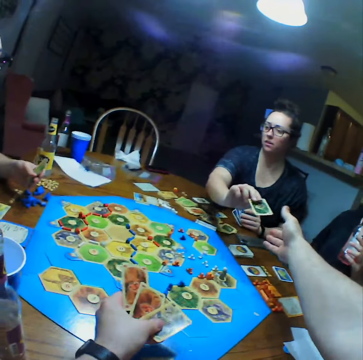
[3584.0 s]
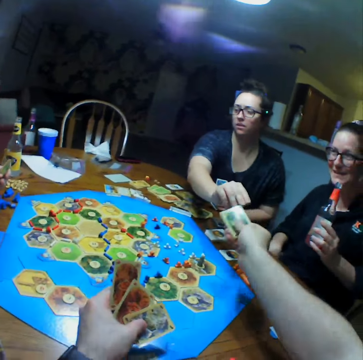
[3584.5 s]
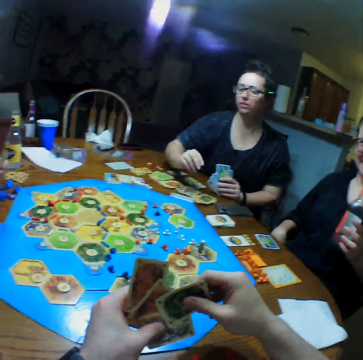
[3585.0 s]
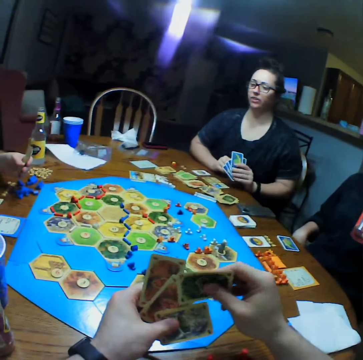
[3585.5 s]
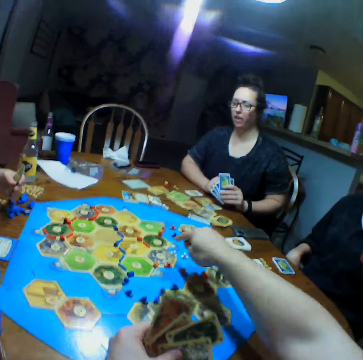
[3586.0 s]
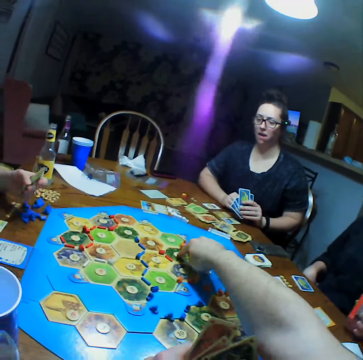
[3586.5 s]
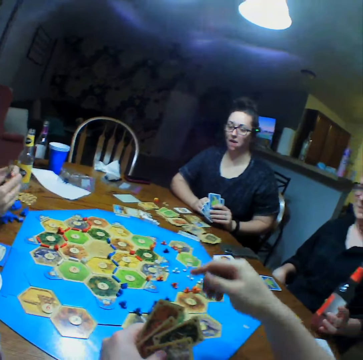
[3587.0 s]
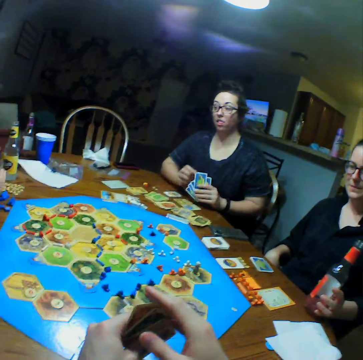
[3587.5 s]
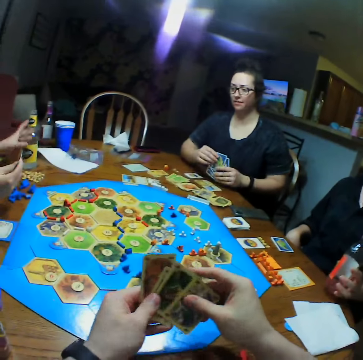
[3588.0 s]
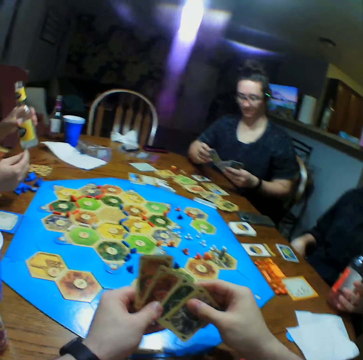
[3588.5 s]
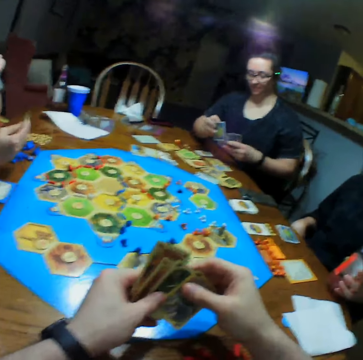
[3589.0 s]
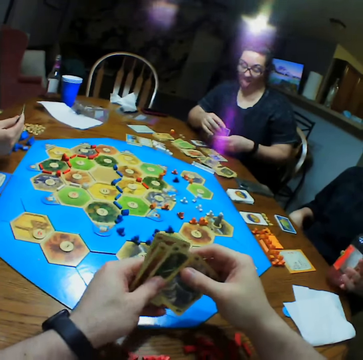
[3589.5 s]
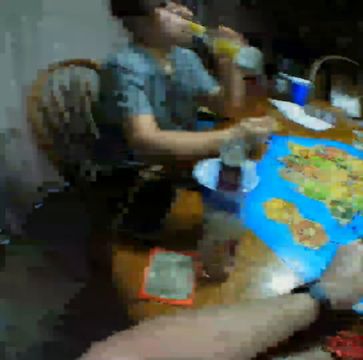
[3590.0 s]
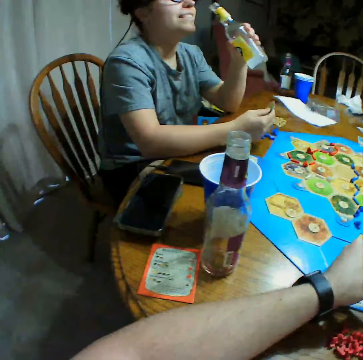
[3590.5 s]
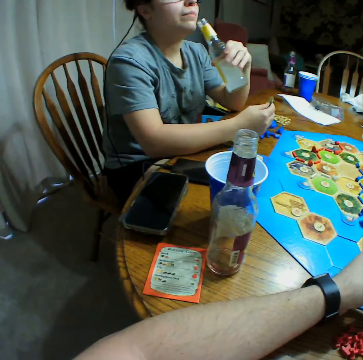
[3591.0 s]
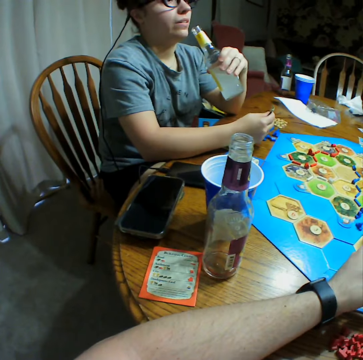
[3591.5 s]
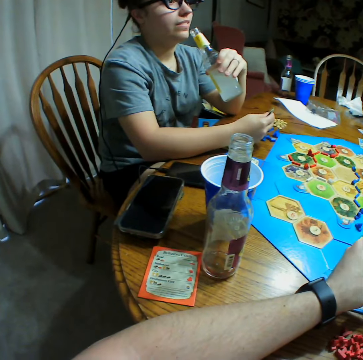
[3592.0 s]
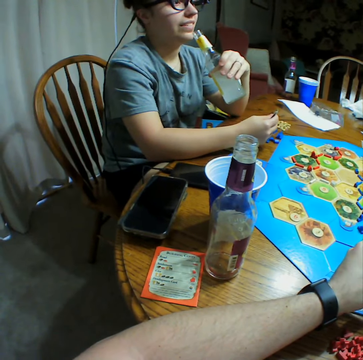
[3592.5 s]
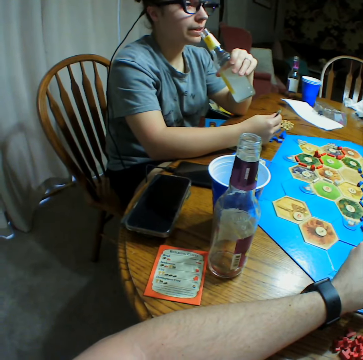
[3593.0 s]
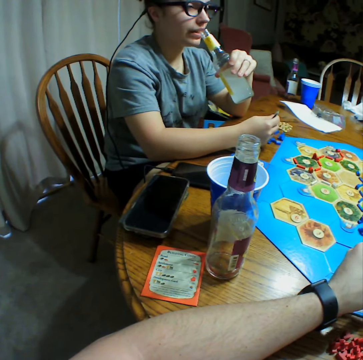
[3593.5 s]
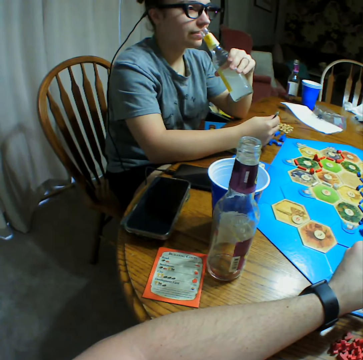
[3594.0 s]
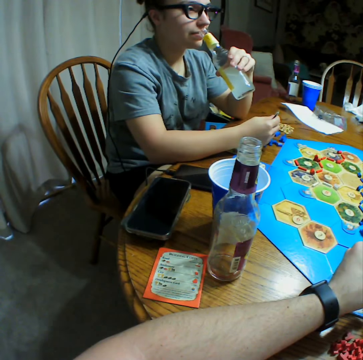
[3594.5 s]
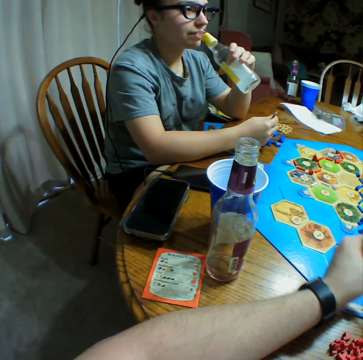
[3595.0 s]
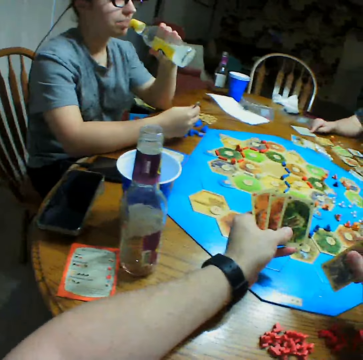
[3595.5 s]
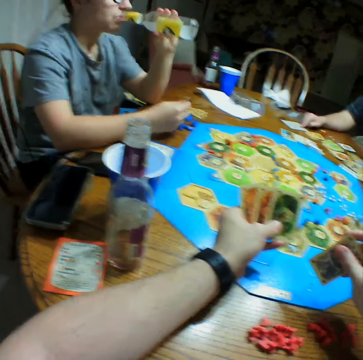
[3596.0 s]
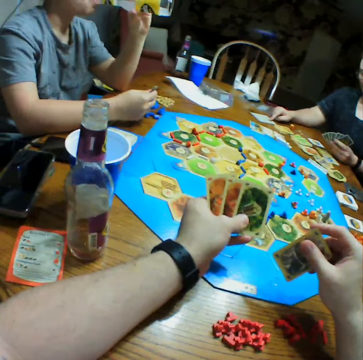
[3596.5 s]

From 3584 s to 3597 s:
The camera wearer points at the board. A woman drinks water. The woman talks to another woman.

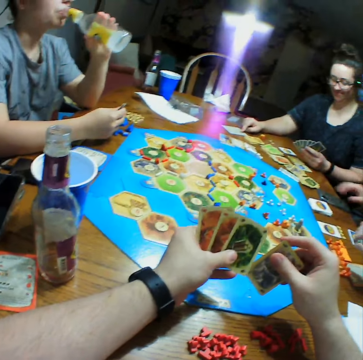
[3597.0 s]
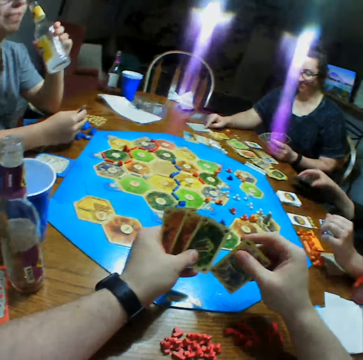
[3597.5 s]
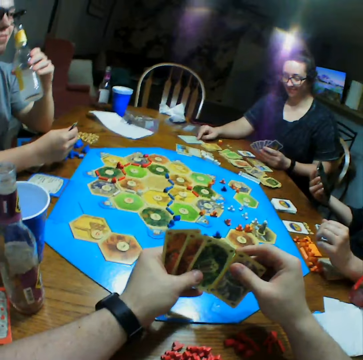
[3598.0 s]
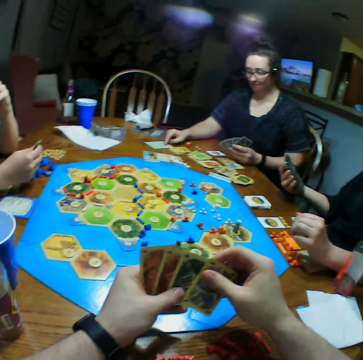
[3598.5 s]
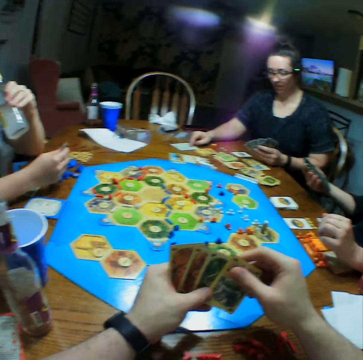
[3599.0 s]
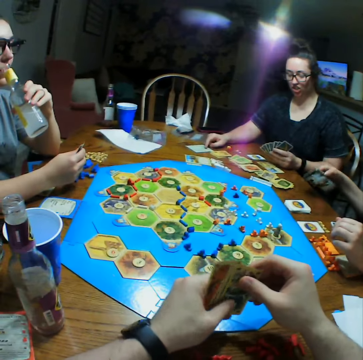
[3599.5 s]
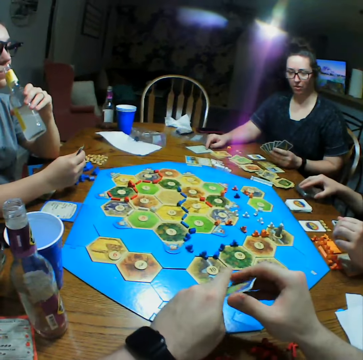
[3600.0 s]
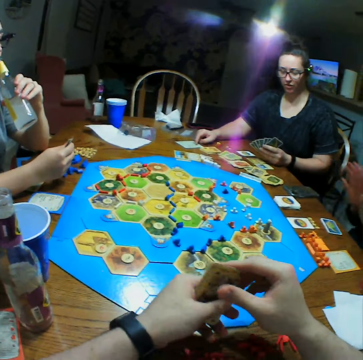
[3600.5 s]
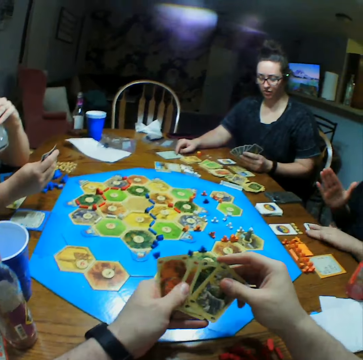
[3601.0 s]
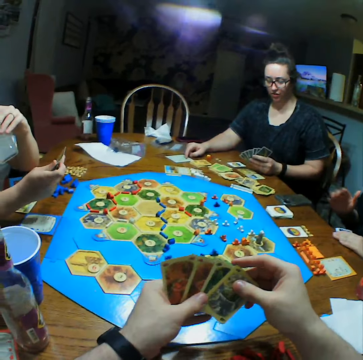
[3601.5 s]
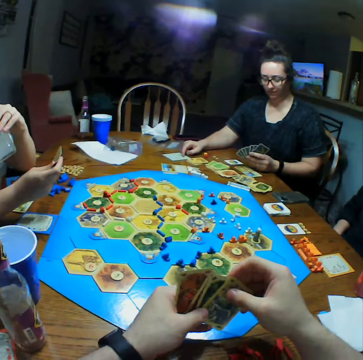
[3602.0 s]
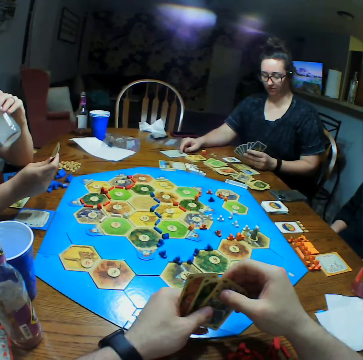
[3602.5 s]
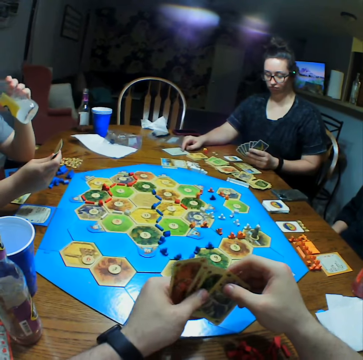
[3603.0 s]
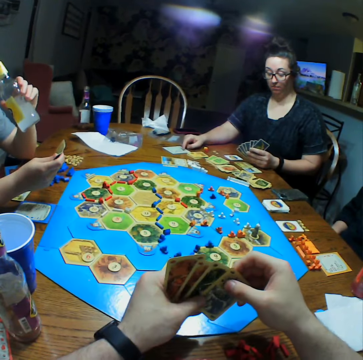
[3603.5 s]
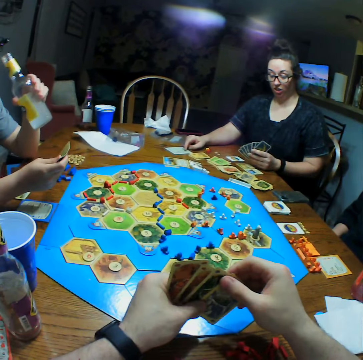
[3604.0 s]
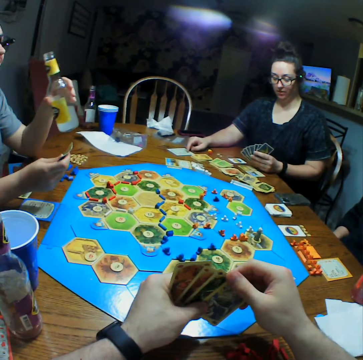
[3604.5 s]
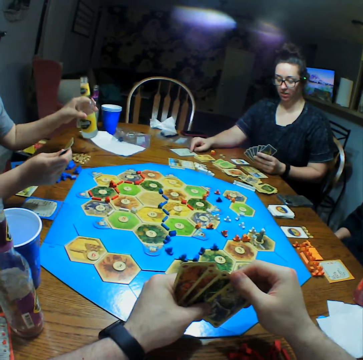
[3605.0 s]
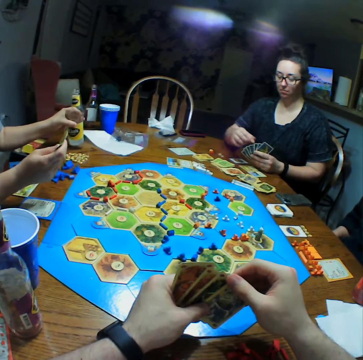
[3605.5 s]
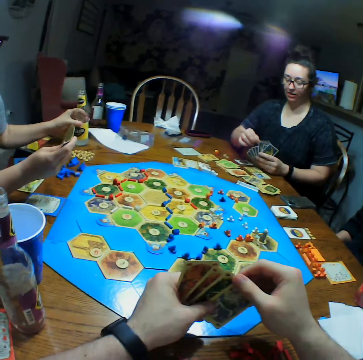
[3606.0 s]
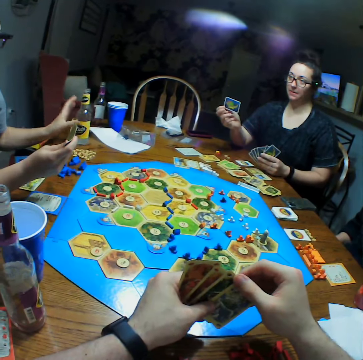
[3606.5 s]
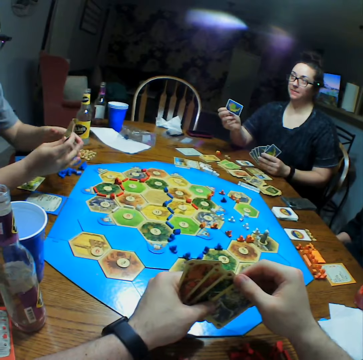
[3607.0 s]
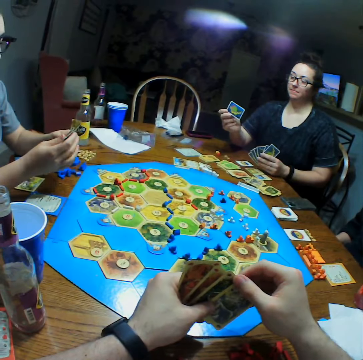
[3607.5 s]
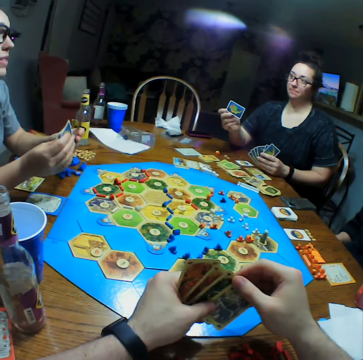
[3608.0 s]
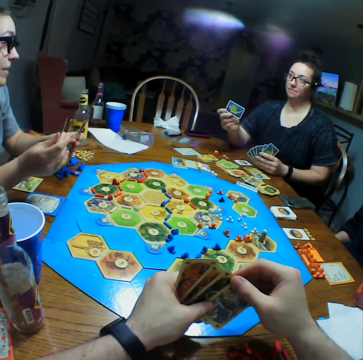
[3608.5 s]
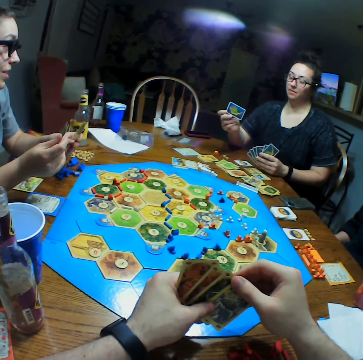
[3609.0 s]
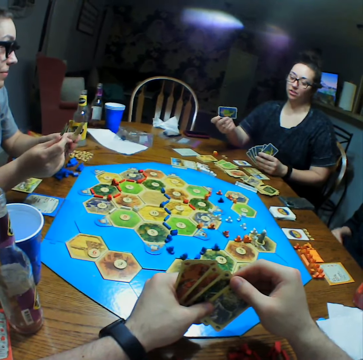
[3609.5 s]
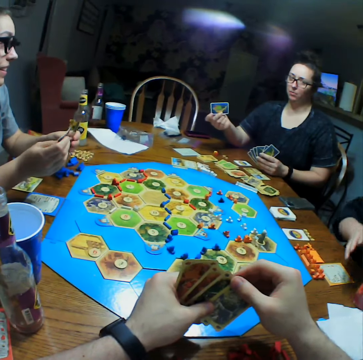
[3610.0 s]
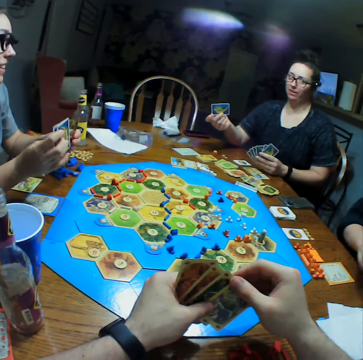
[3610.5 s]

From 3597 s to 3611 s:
A woman looks at her phone. The woman puts the phone on the table. A second woman shows a third woman a card.

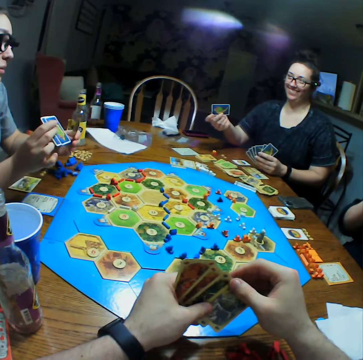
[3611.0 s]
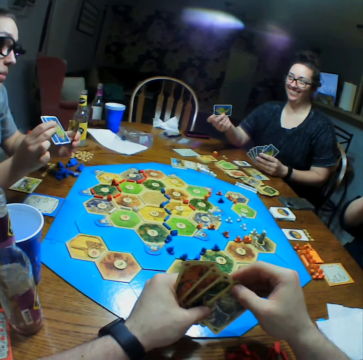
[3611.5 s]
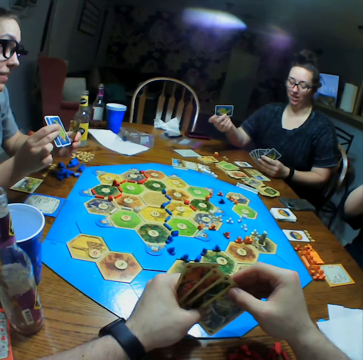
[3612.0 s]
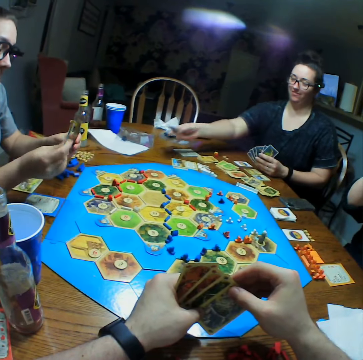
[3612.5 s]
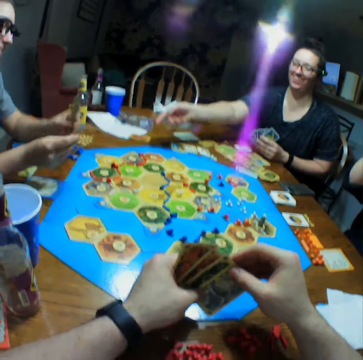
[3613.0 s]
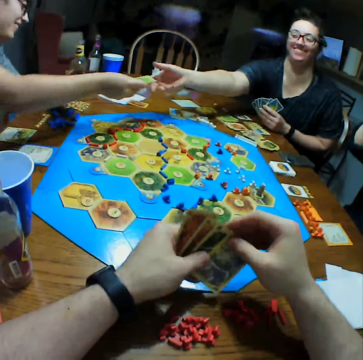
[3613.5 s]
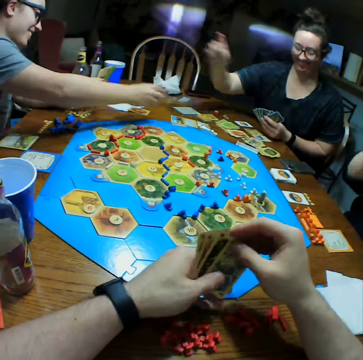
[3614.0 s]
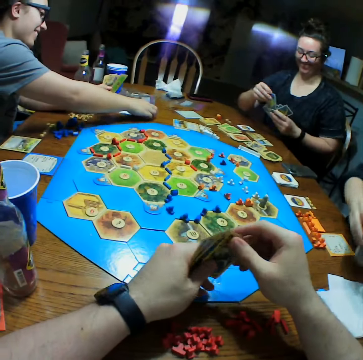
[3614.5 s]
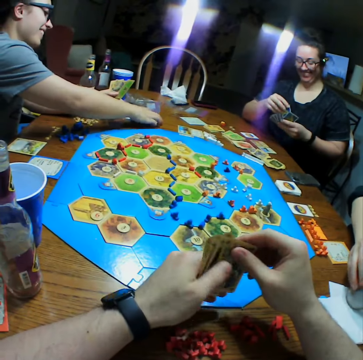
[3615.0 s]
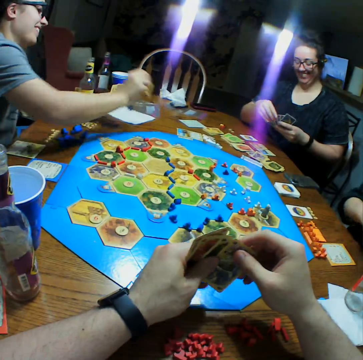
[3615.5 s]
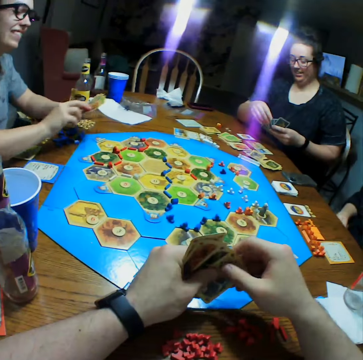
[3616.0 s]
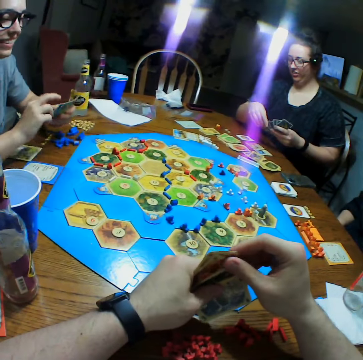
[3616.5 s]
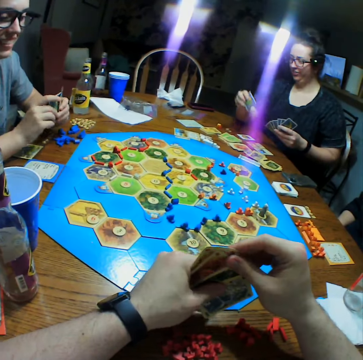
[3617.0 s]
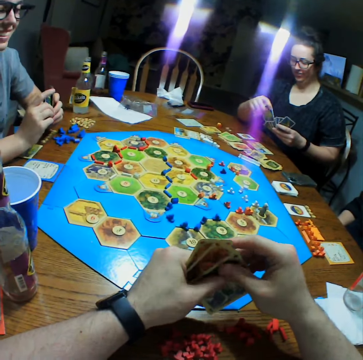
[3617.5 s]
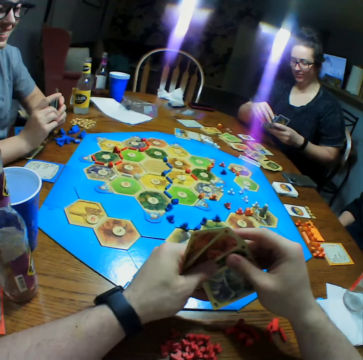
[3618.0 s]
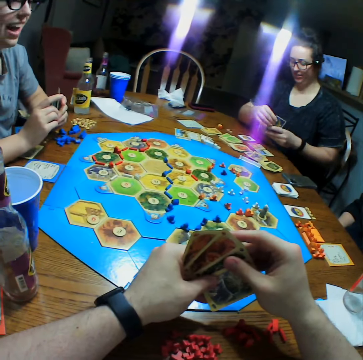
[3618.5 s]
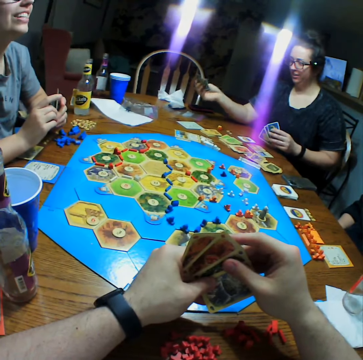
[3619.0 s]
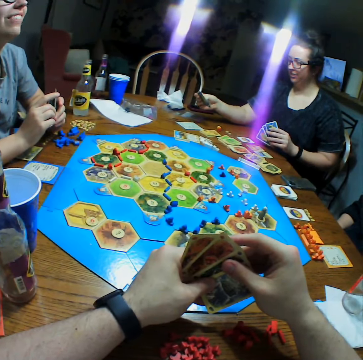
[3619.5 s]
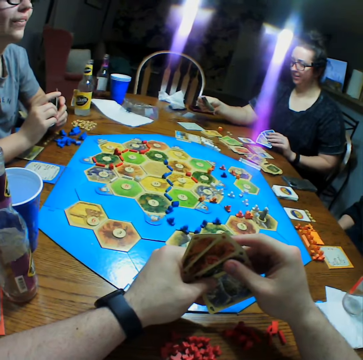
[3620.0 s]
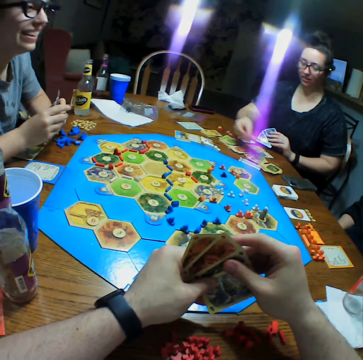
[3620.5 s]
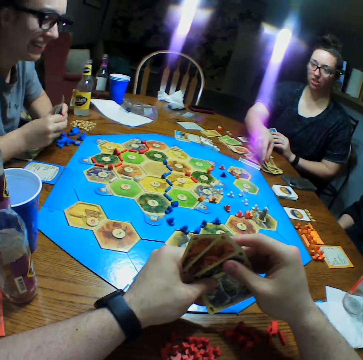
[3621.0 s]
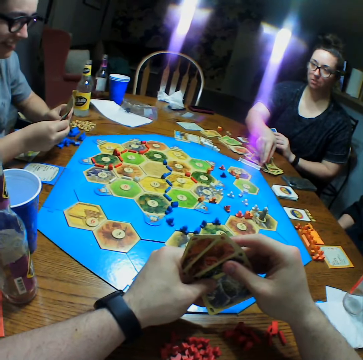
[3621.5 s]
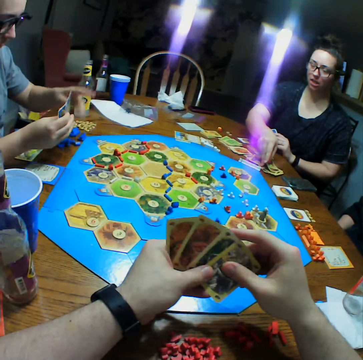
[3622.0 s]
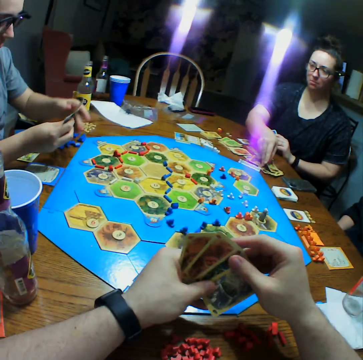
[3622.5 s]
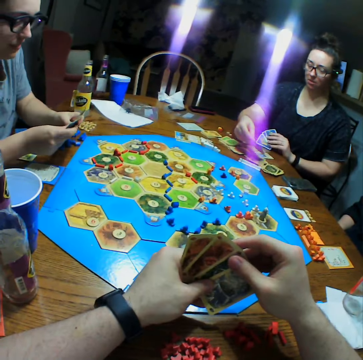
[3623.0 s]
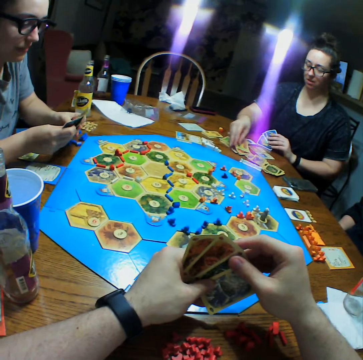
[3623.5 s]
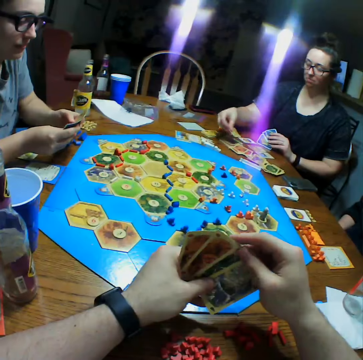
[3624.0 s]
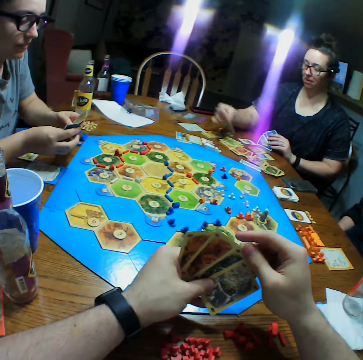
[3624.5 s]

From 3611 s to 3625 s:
A woman puts a card on the table. The woman takes a card from another woman. The other woman picks up a card. The first woman puts cards on the table.
